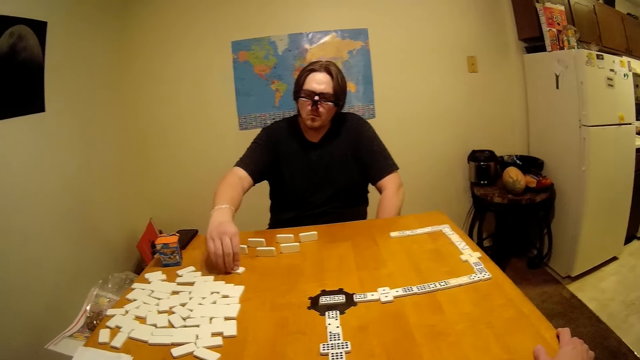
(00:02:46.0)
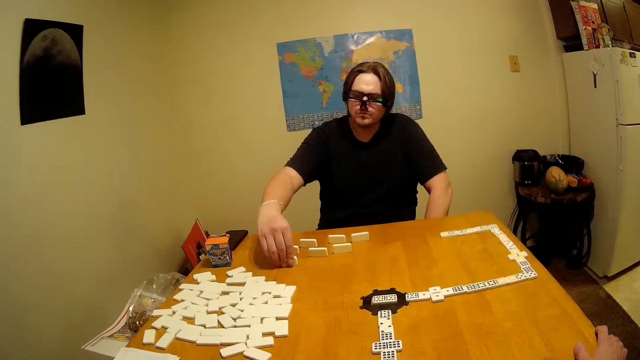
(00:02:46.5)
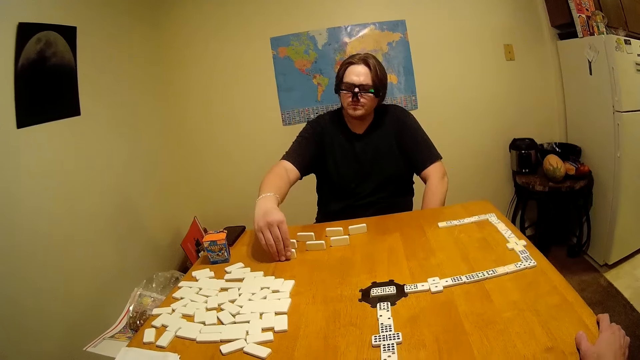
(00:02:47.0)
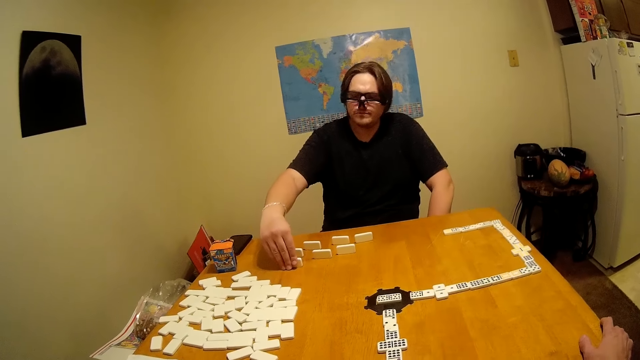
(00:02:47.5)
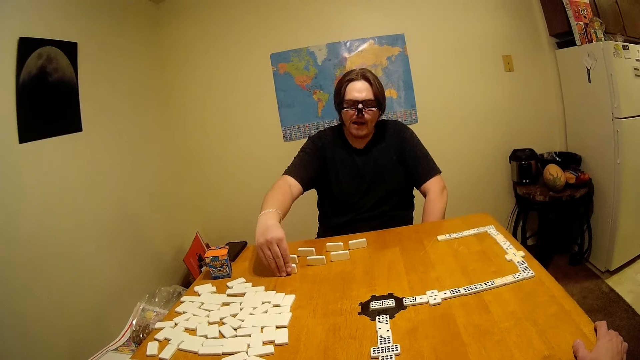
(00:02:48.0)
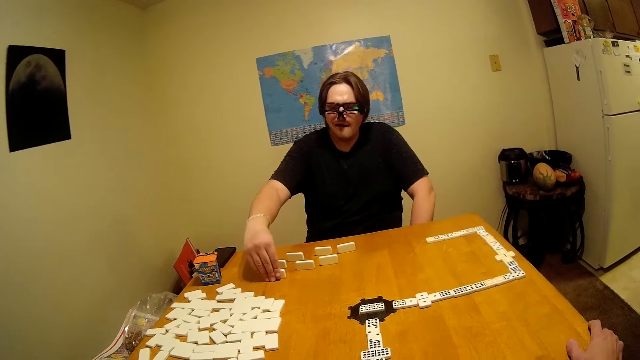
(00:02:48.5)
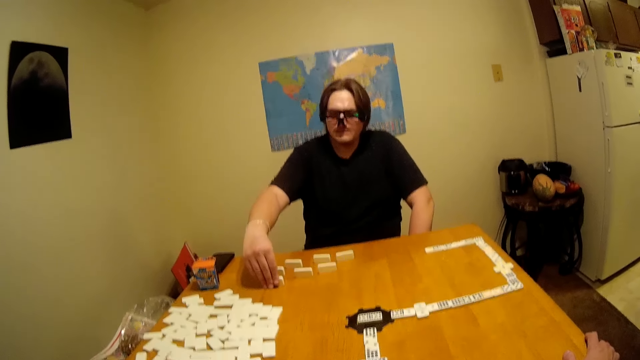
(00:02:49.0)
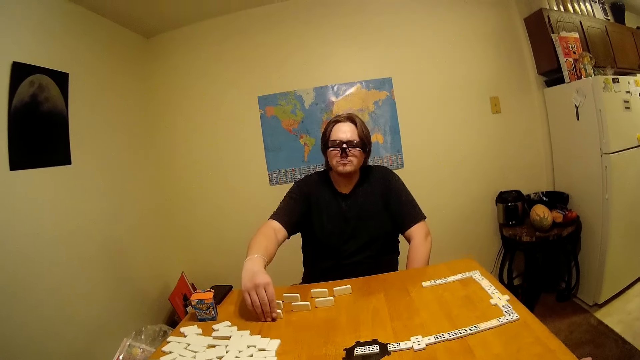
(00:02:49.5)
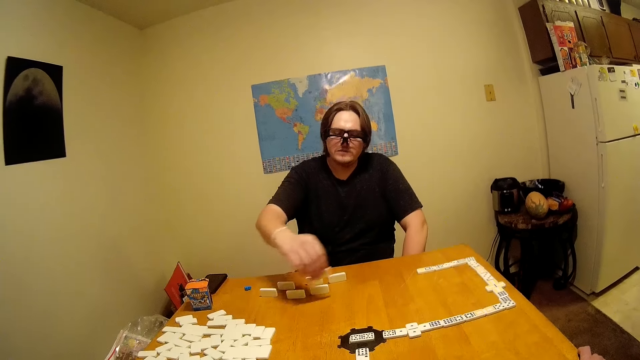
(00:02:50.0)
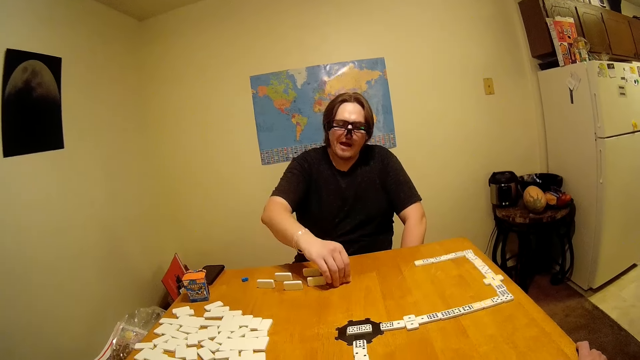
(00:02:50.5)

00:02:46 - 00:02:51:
A man takes more dice pieces. The man arranges the dice pieces on the table.

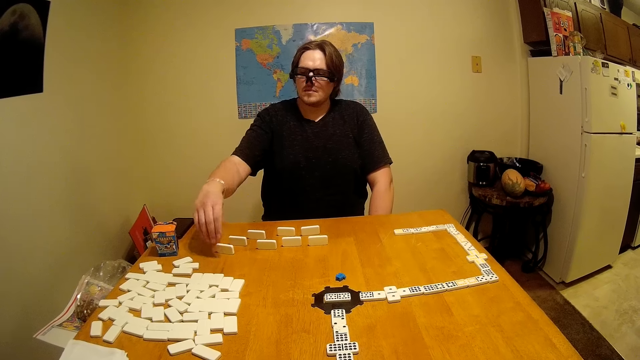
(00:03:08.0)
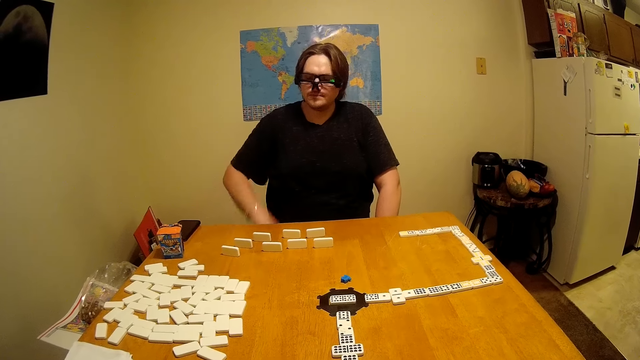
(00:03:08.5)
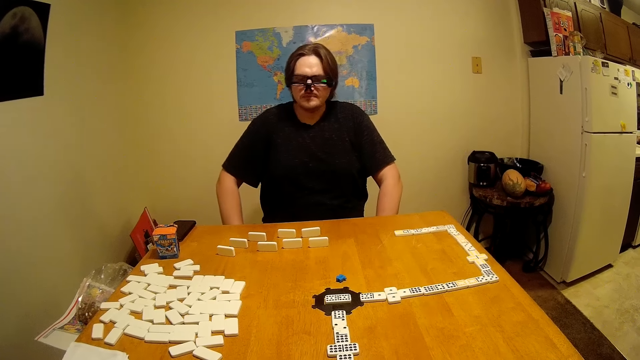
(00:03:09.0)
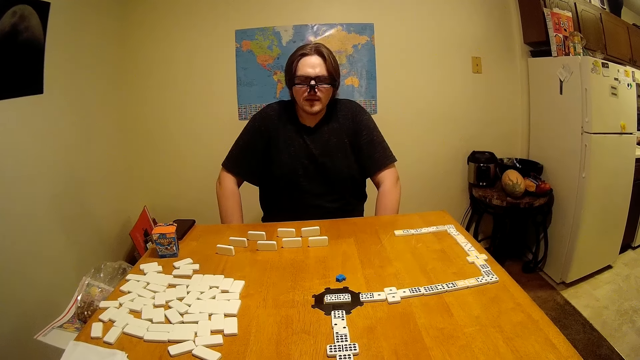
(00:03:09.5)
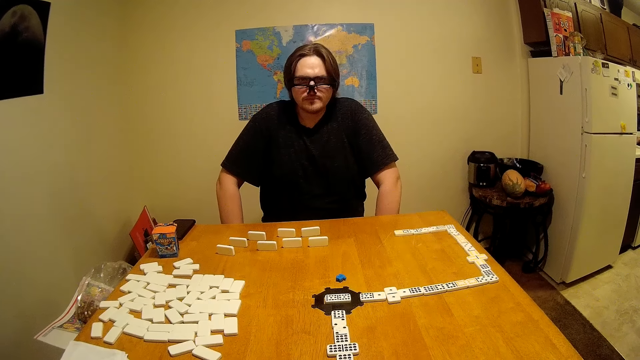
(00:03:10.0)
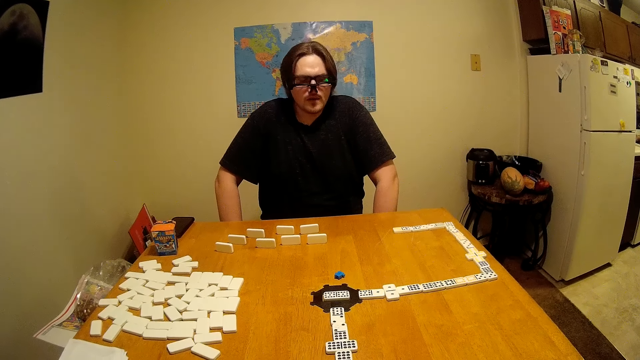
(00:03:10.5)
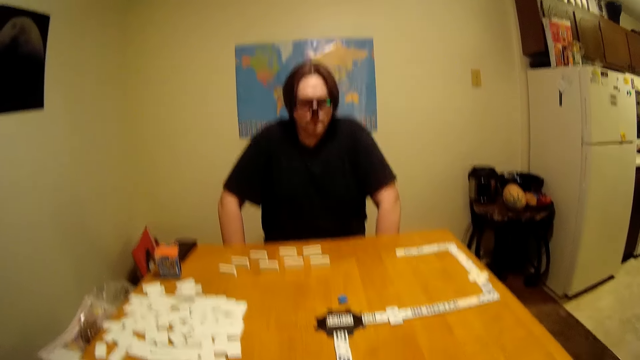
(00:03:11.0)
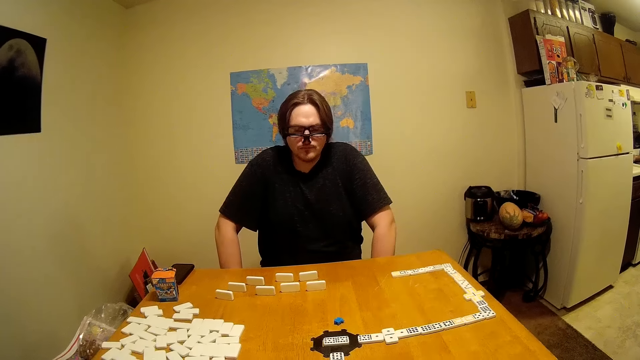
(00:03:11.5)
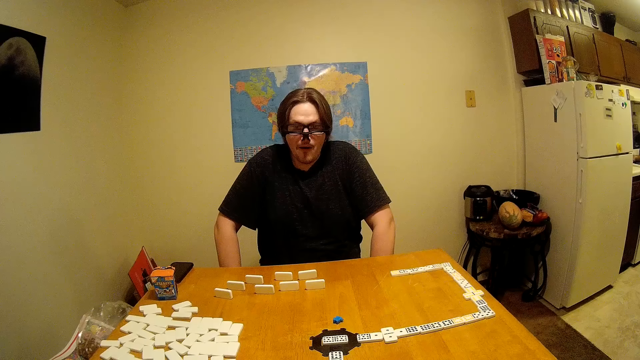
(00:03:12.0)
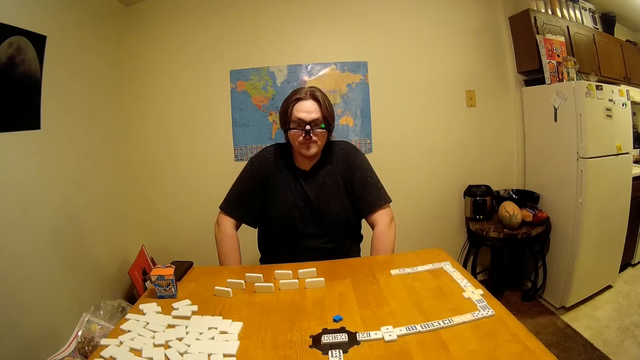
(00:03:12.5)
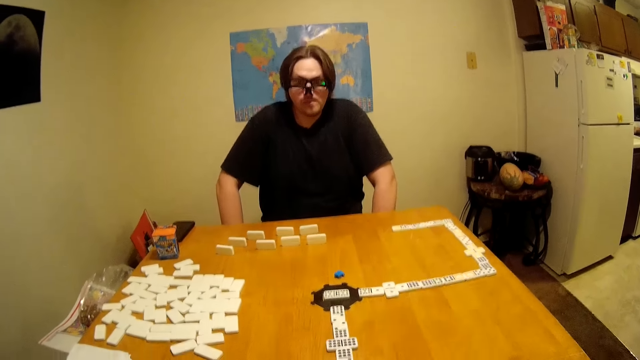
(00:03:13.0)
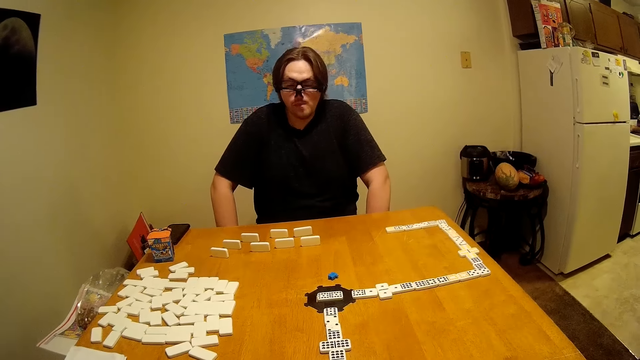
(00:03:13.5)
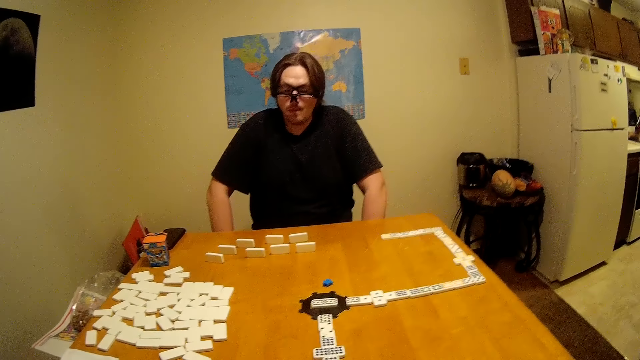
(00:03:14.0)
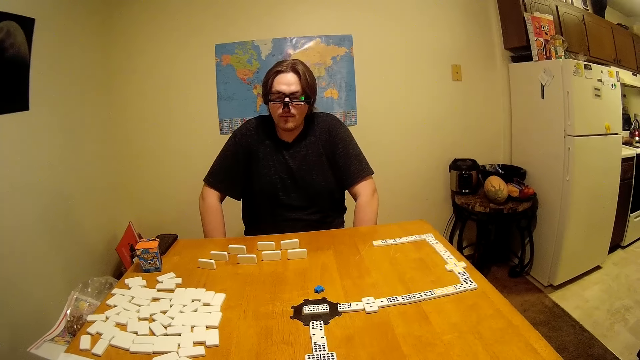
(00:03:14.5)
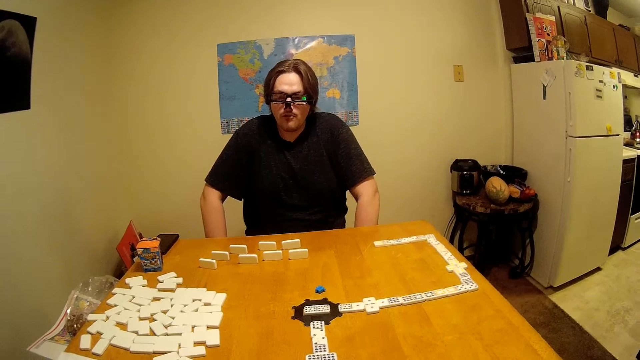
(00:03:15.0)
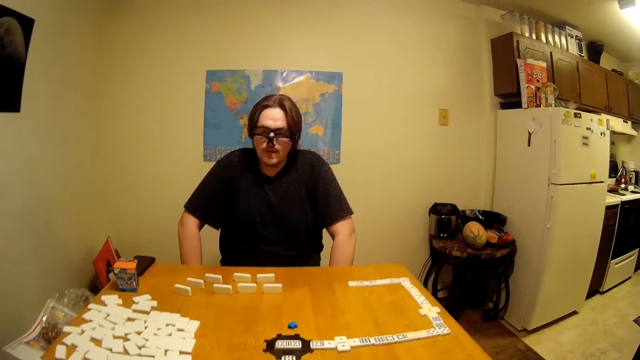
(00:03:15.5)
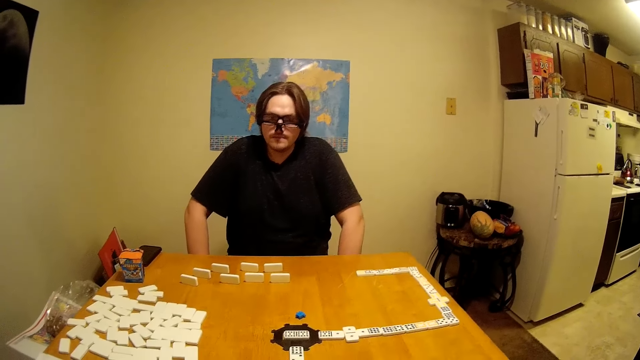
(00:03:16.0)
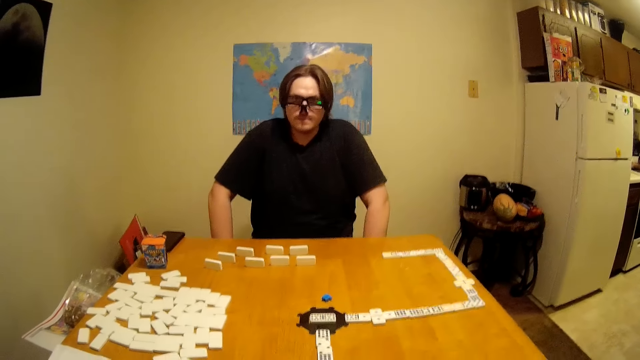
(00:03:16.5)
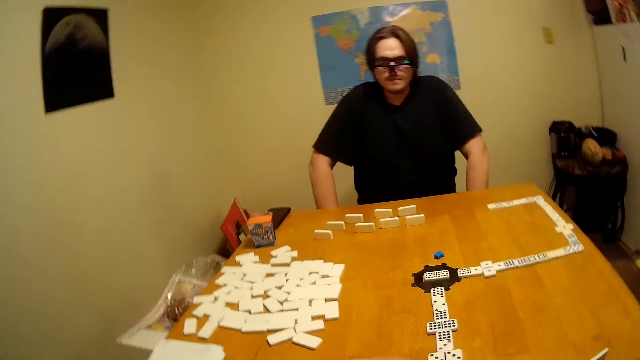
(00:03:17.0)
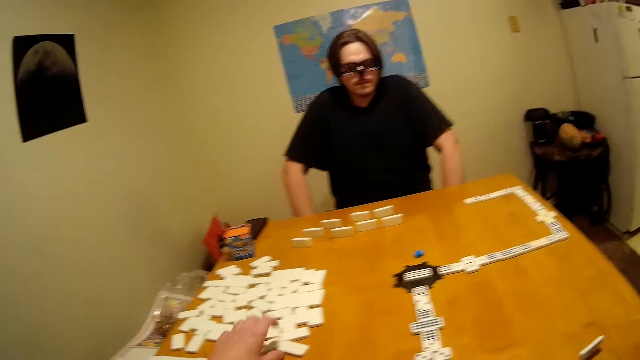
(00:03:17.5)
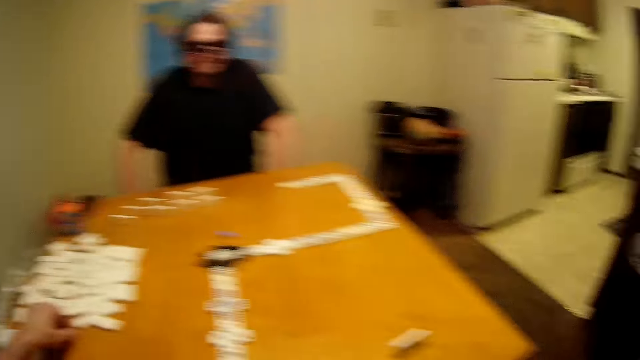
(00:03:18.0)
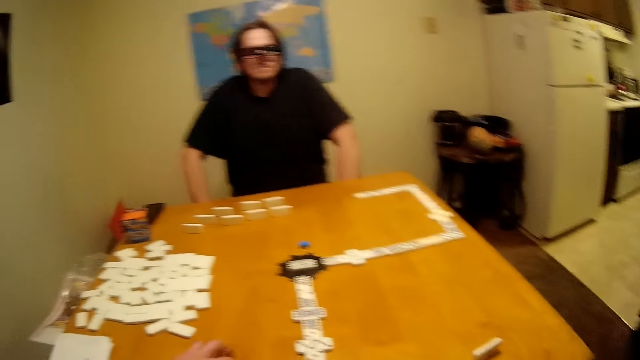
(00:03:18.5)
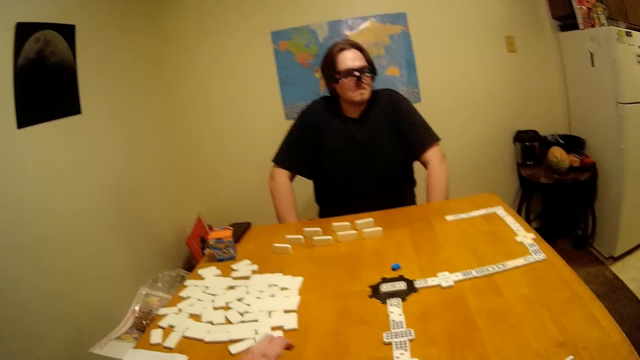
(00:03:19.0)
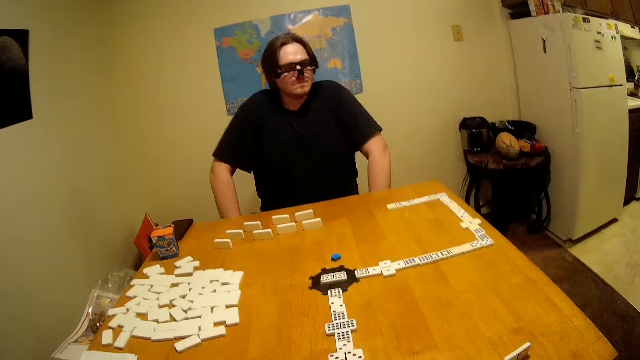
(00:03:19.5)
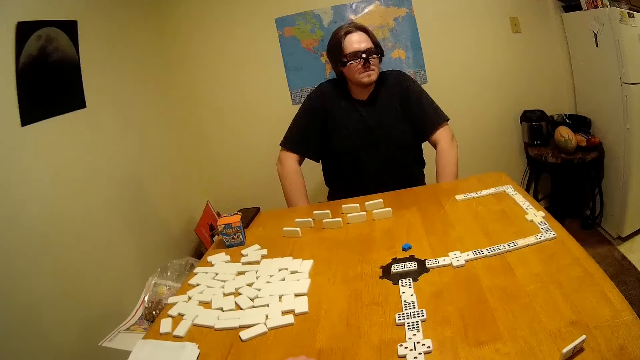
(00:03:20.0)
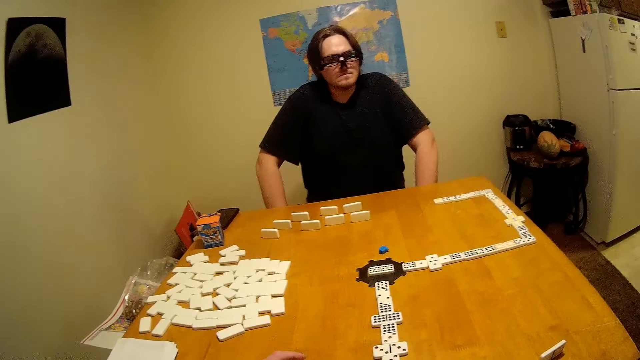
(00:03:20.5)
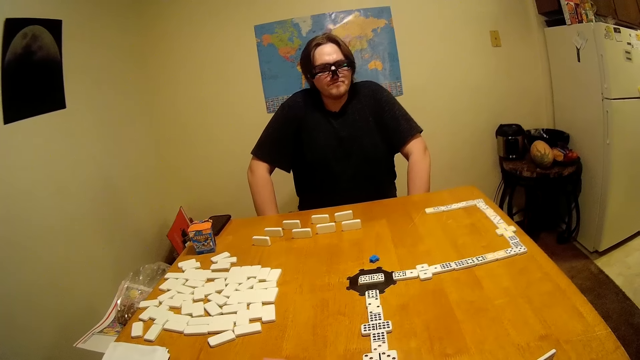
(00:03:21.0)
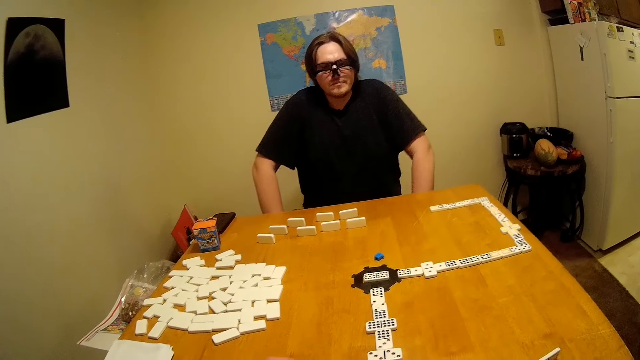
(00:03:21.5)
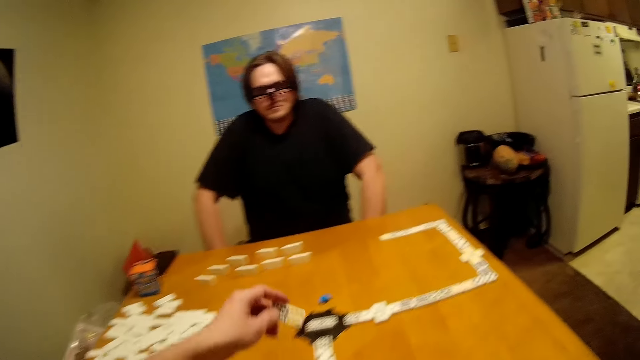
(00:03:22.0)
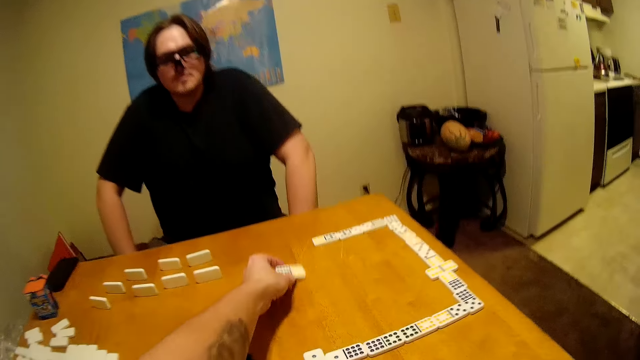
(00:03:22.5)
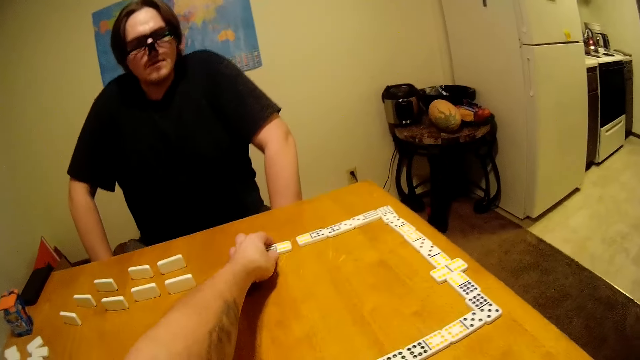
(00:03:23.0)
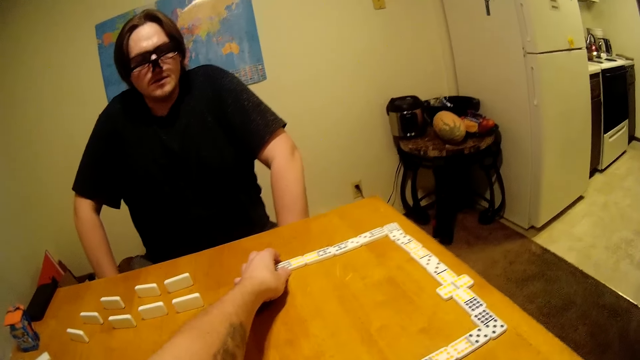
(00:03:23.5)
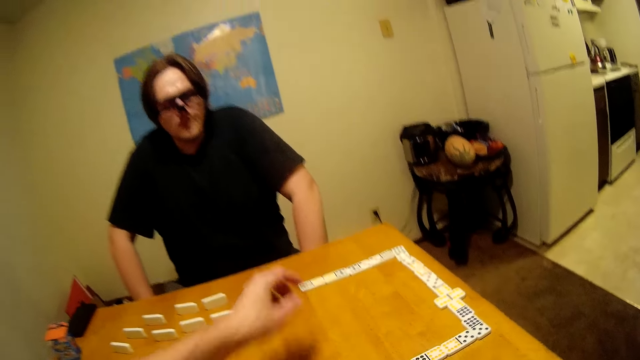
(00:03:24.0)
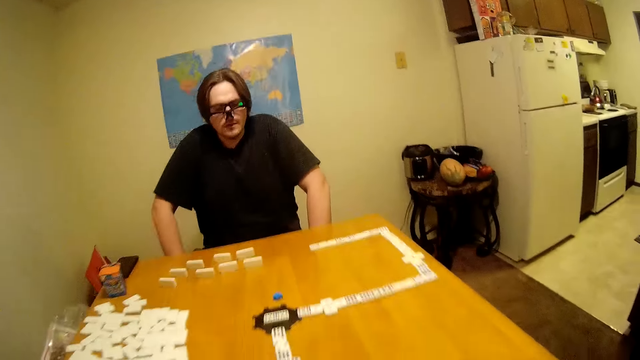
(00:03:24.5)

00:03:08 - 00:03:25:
The man removes his hand from the table. The man laughs. The camera wearer looks around. They speak. They take a dice piece. They stand. They arrange dice pieces on the table. They play a puzzle game. They move a domino.
